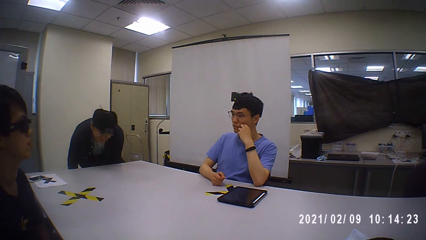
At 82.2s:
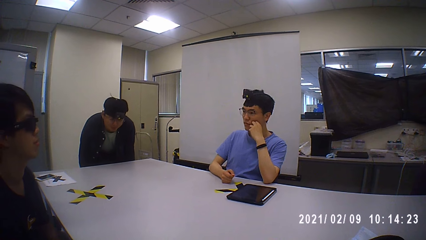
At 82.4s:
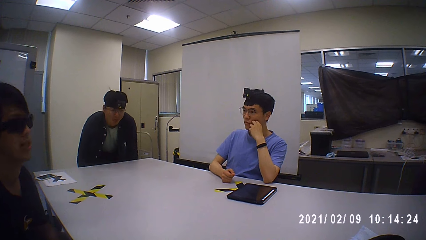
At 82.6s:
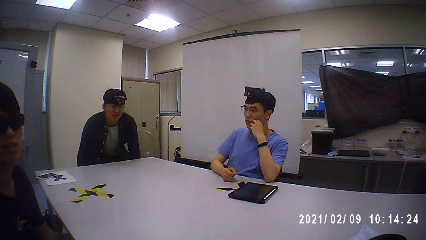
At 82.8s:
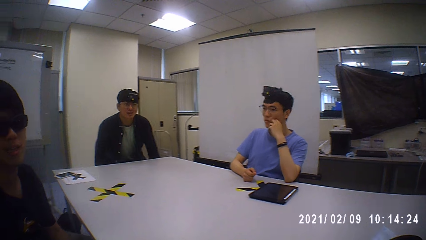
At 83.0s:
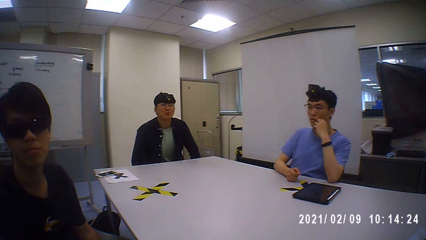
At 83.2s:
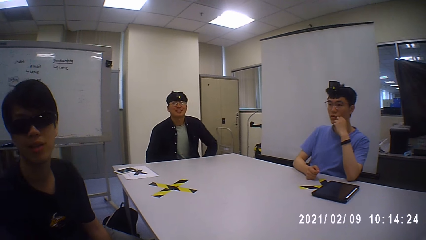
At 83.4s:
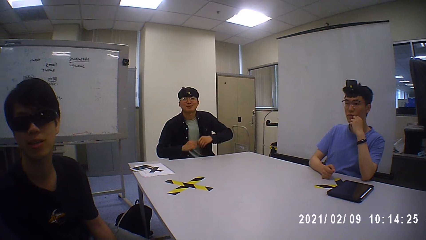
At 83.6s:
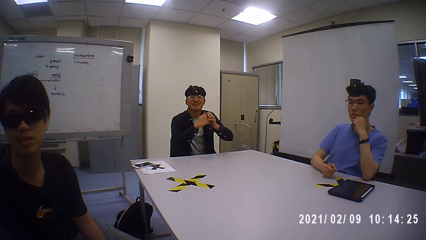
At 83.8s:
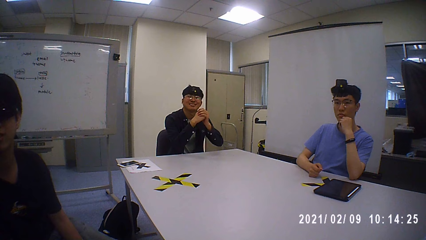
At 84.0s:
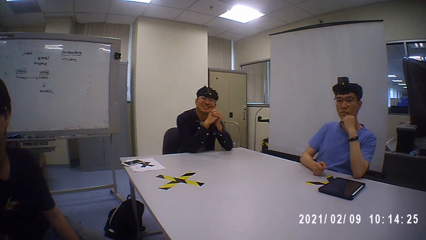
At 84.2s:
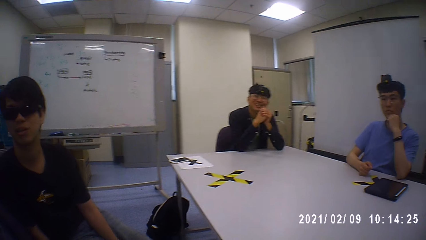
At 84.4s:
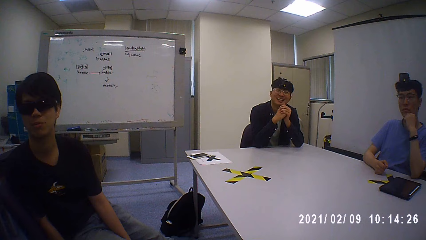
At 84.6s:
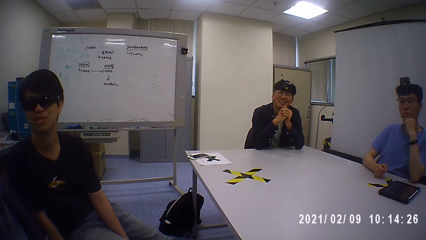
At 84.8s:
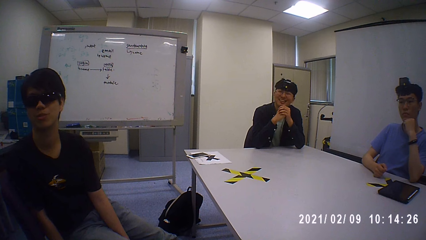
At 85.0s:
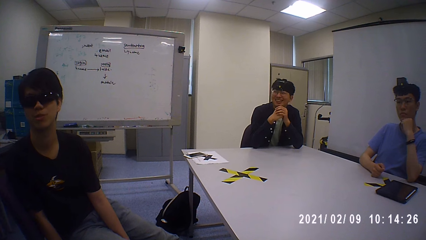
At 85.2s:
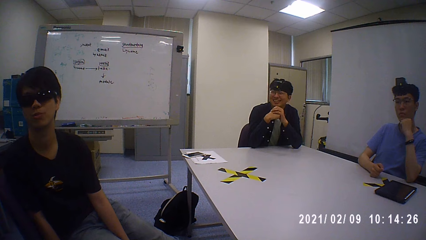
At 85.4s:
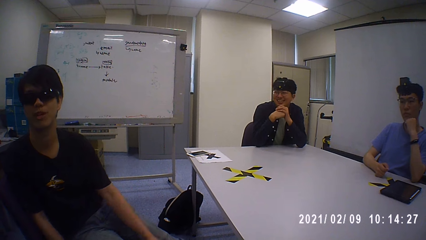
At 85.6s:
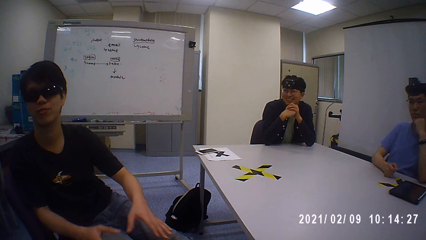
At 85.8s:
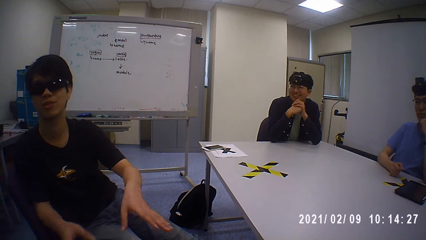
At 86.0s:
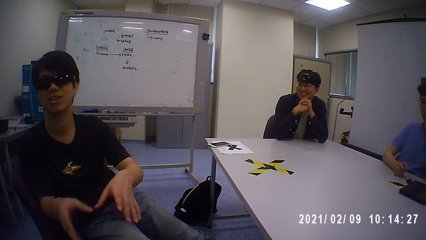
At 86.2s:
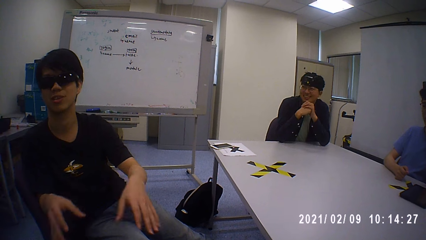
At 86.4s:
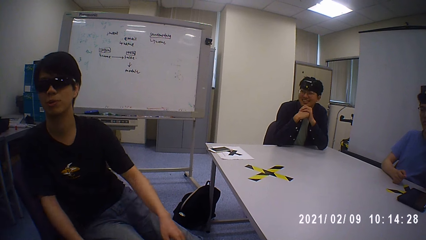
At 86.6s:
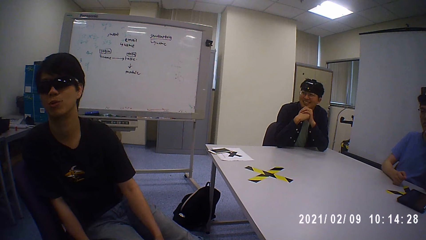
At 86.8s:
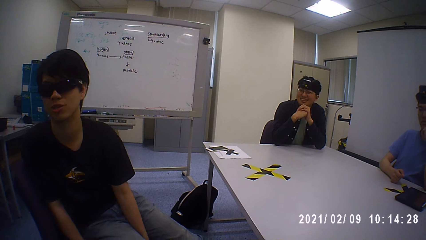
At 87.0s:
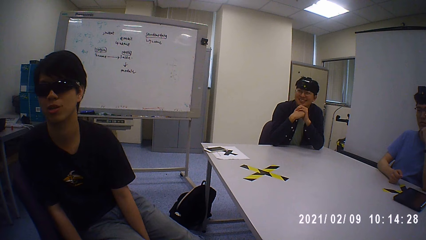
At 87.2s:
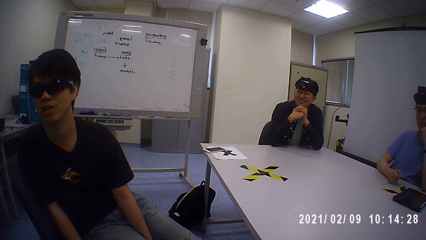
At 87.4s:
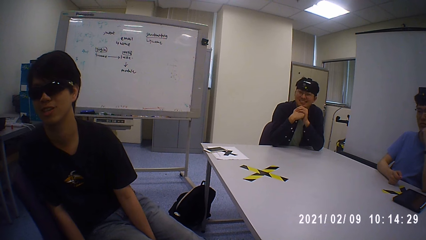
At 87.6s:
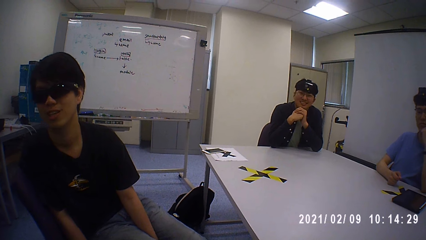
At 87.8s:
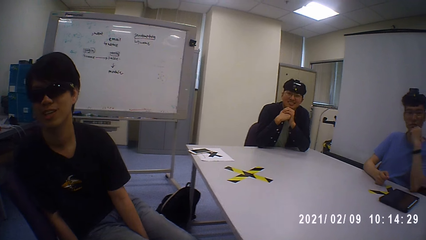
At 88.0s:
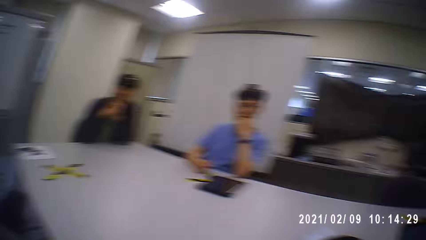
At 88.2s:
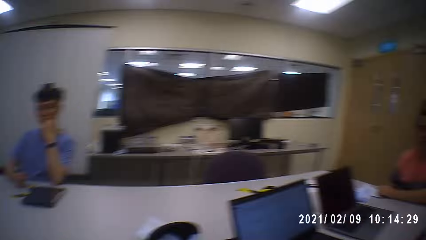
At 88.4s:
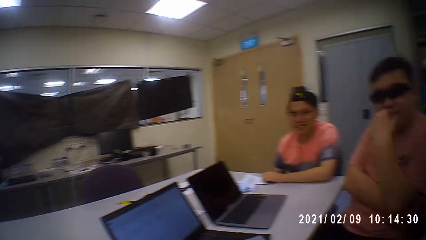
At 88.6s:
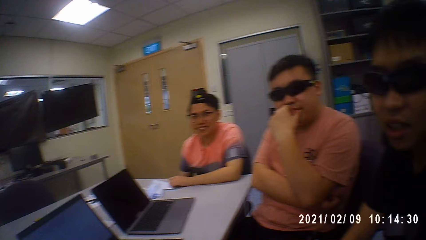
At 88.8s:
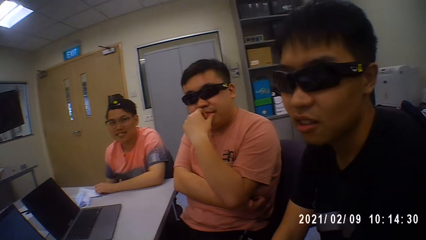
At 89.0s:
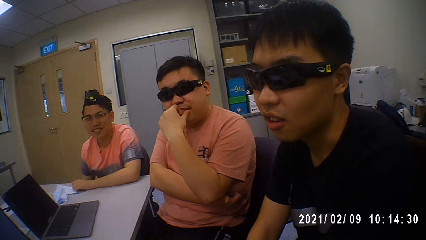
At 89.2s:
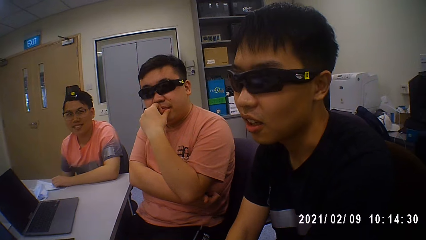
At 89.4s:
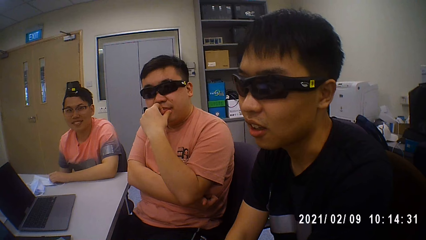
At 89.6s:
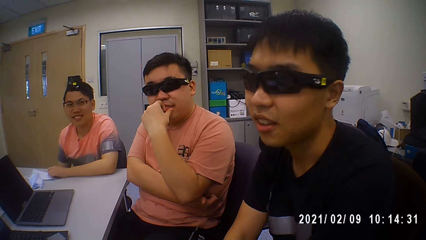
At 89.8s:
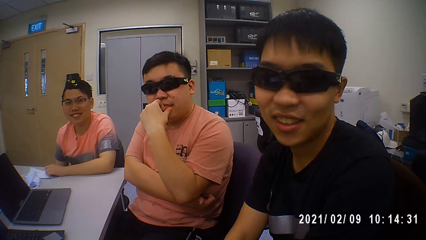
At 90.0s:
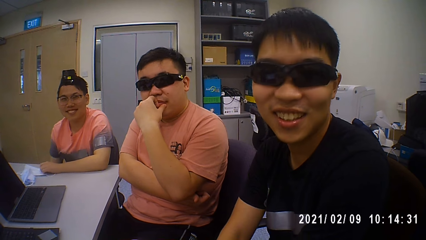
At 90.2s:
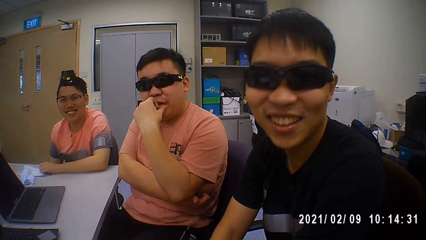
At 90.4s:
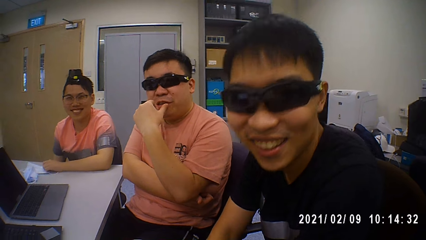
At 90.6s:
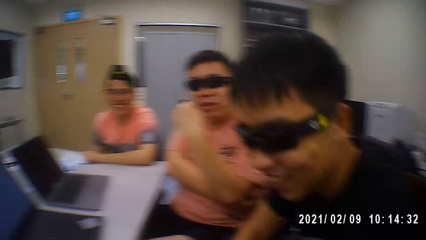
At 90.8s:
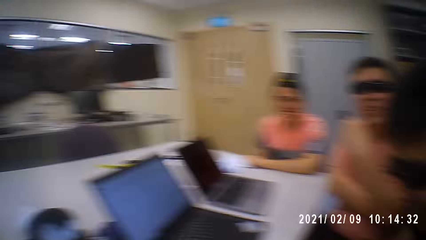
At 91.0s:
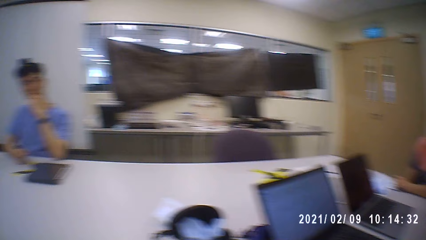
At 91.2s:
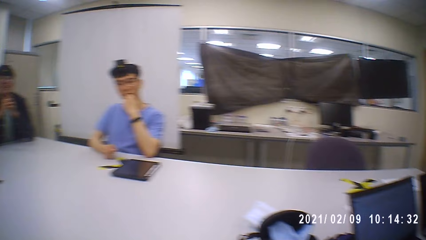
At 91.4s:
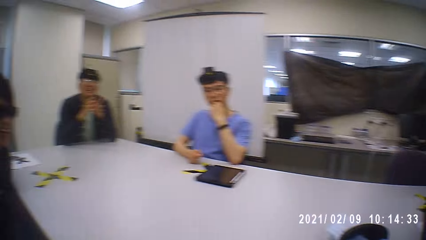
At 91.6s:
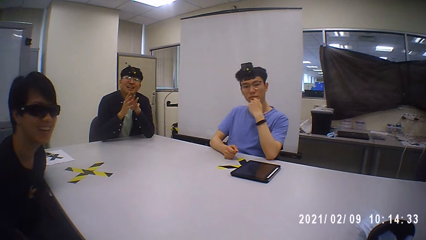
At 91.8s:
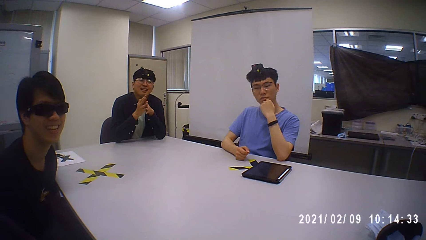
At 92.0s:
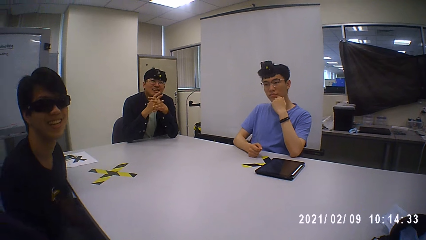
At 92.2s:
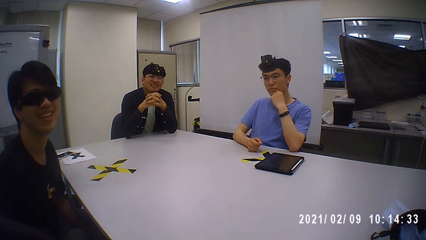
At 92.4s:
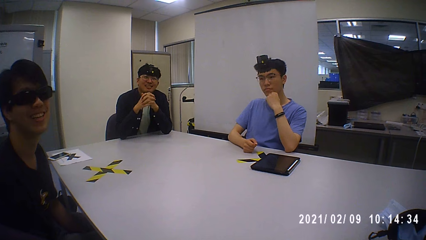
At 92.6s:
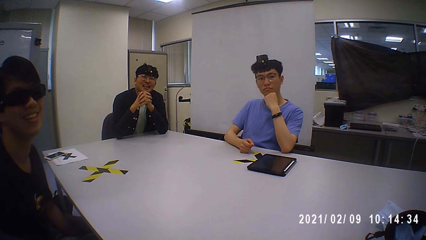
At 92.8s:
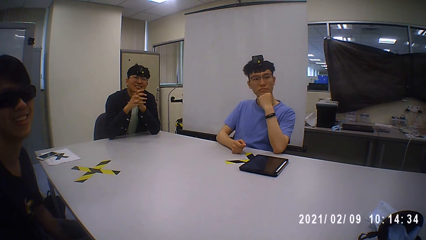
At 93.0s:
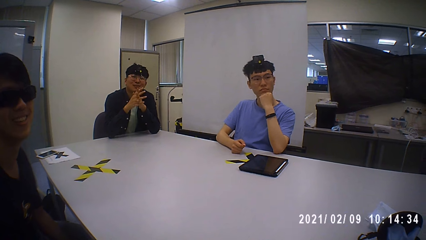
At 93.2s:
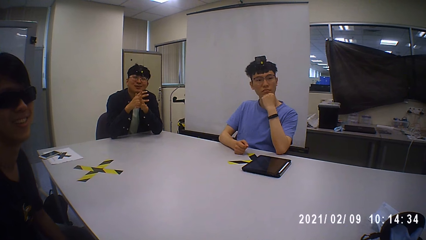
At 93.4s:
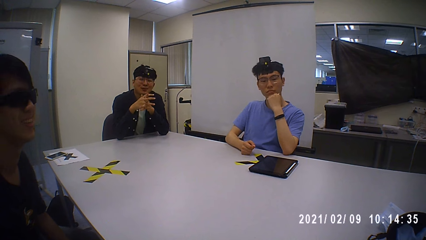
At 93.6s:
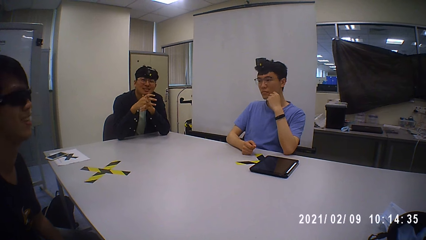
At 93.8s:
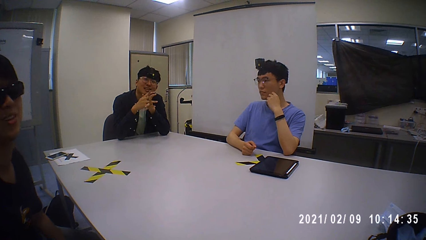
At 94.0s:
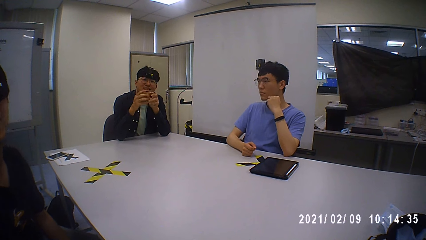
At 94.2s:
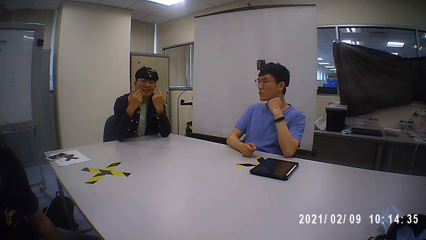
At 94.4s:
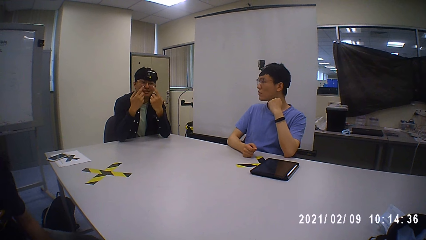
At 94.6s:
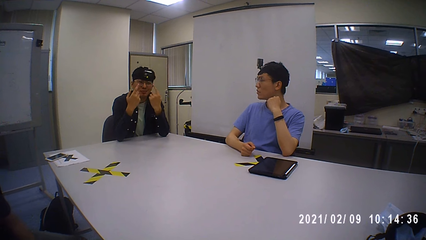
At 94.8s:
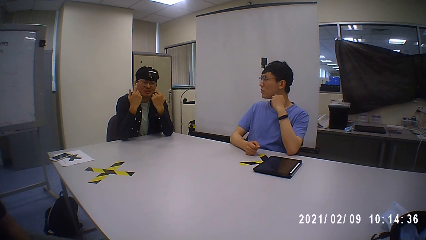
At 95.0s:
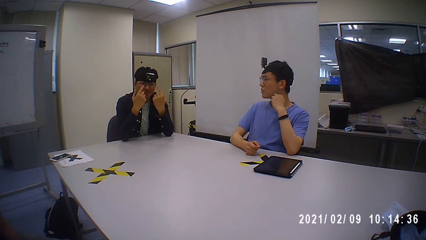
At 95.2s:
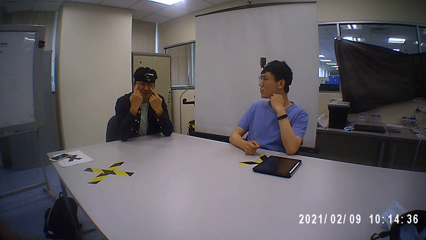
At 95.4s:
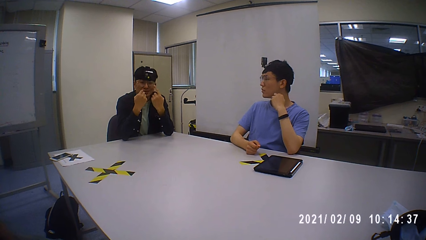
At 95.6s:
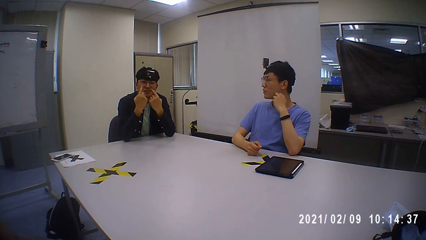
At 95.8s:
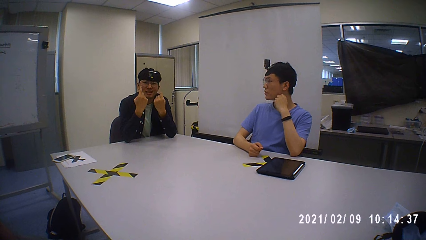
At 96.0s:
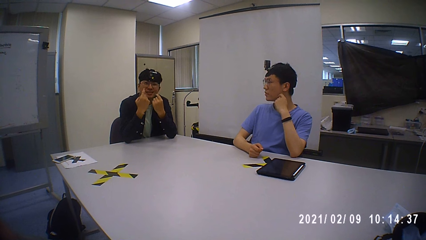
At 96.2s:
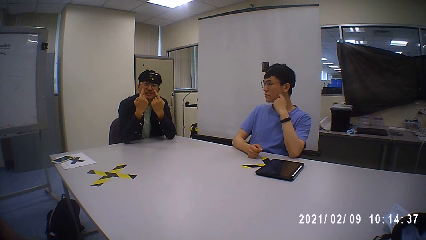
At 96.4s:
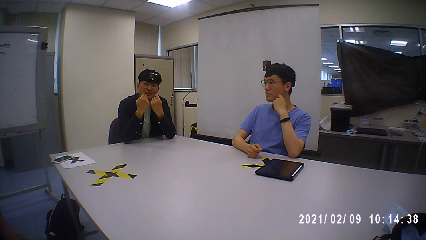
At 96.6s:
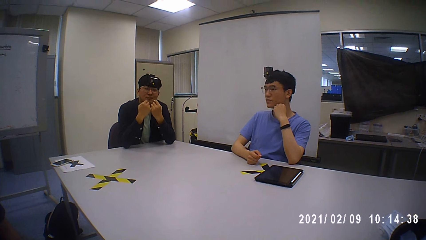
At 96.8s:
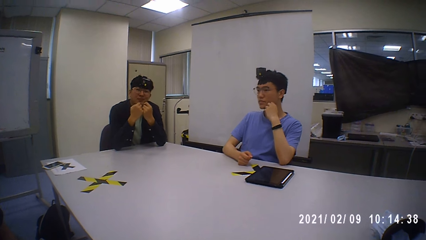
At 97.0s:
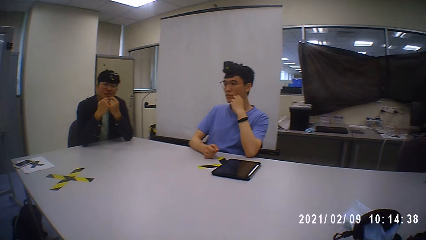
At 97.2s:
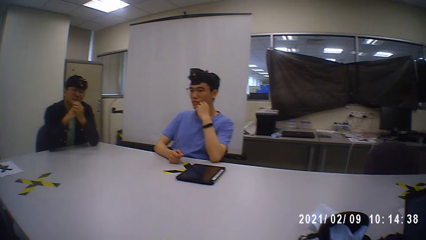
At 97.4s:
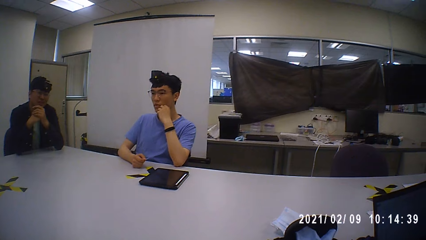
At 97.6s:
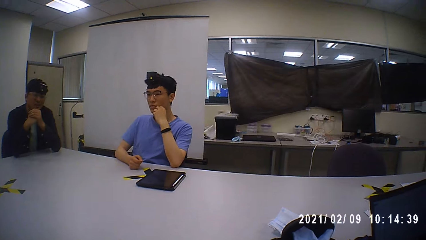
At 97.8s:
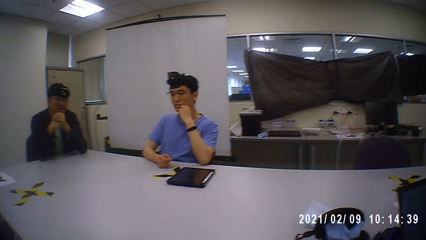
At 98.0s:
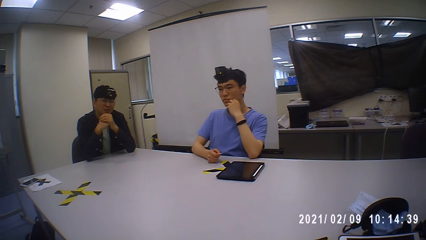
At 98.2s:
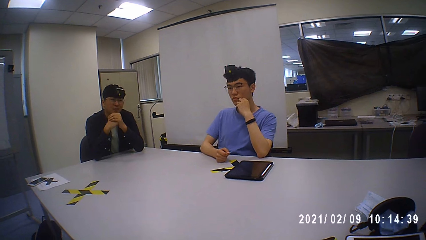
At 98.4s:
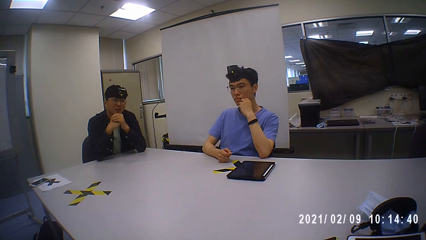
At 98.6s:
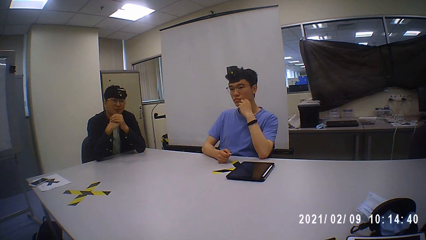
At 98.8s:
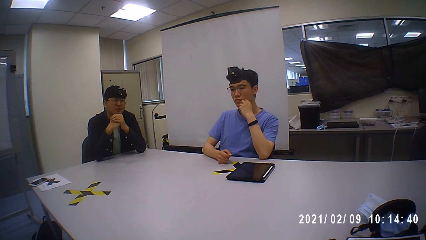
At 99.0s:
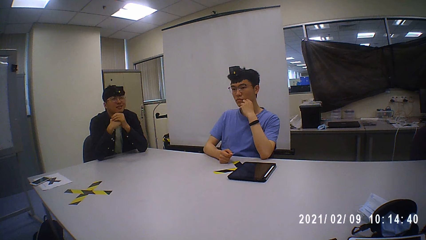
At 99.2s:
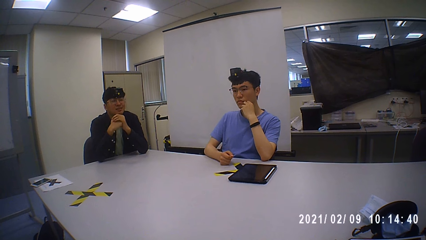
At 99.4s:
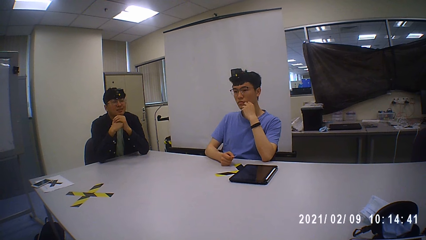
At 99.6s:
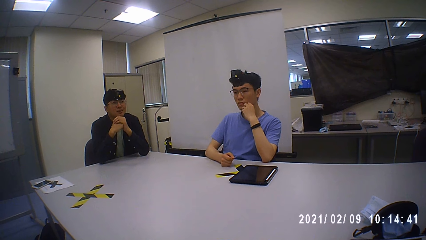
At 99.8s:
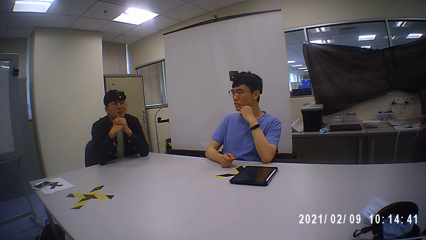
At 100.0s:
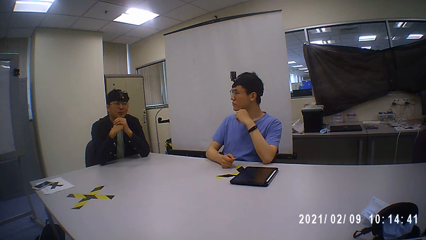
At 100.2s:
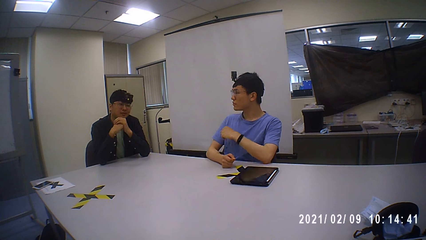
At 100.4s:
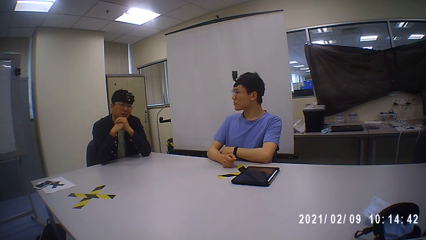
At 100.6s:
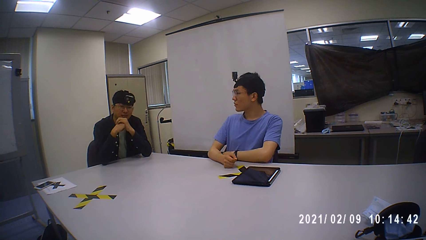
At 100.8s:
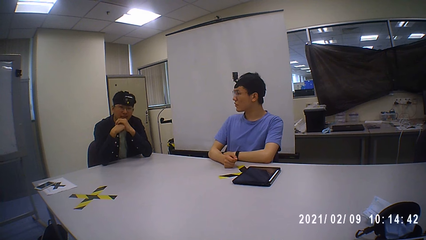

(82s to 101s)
A man sits on the chair. The man is explaining something. The camera wearer looks around the room. The man laughs. The man demonstrates using hands. Someone is explaining.
